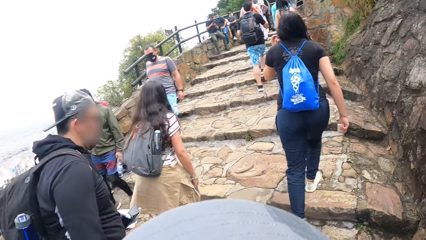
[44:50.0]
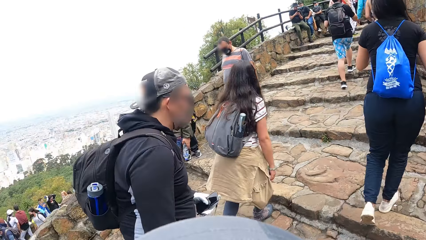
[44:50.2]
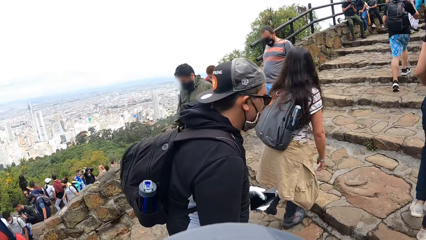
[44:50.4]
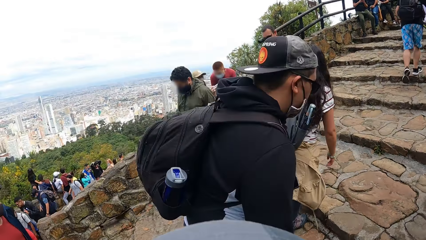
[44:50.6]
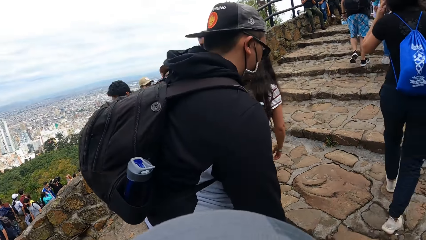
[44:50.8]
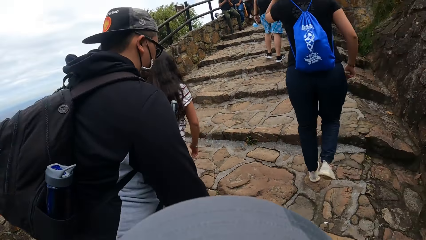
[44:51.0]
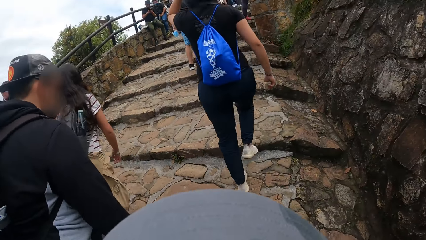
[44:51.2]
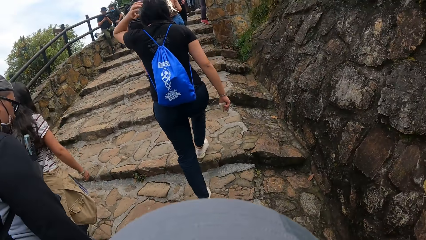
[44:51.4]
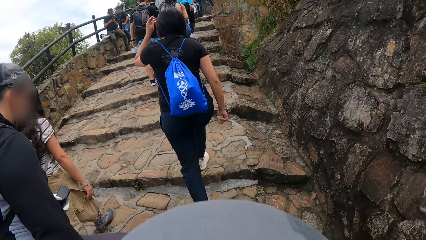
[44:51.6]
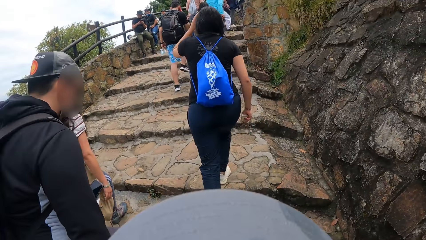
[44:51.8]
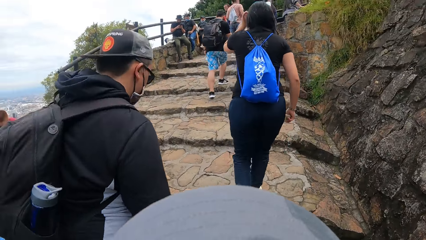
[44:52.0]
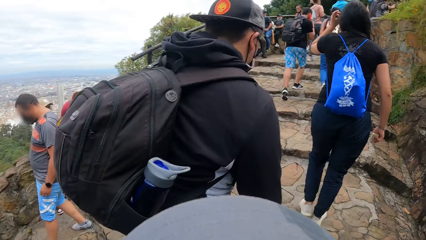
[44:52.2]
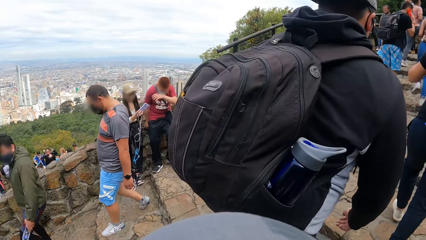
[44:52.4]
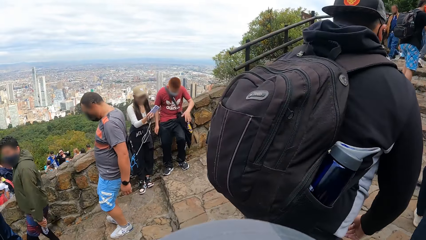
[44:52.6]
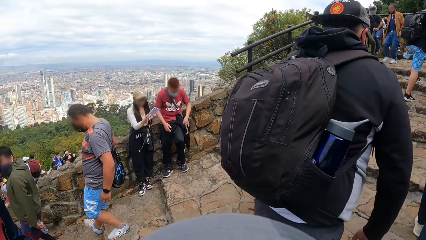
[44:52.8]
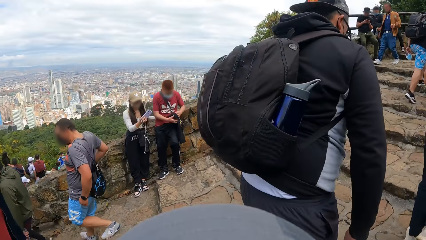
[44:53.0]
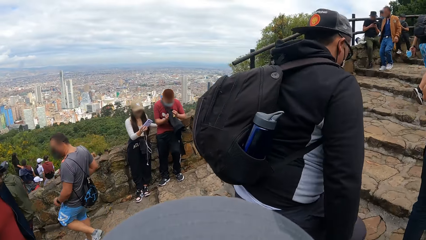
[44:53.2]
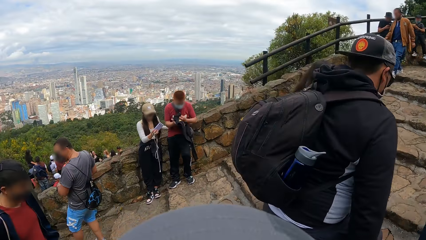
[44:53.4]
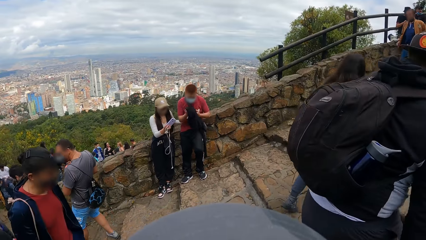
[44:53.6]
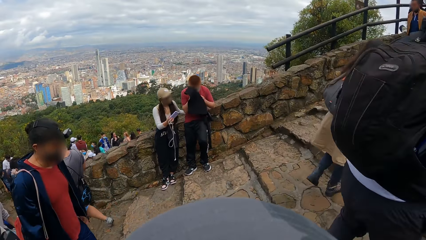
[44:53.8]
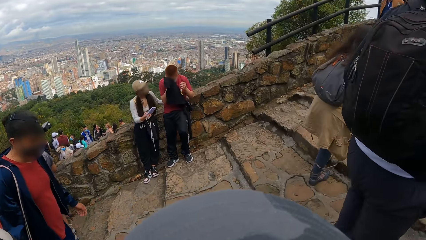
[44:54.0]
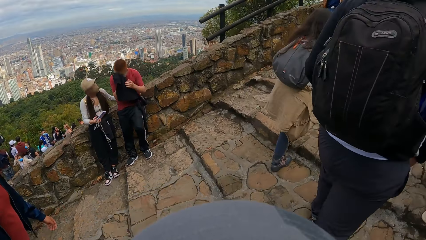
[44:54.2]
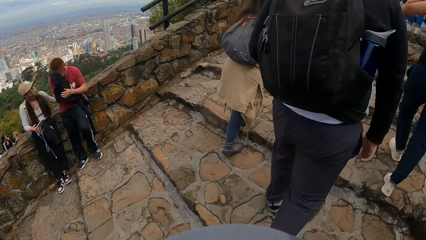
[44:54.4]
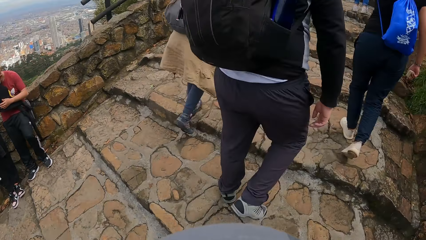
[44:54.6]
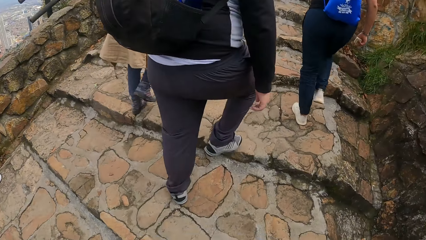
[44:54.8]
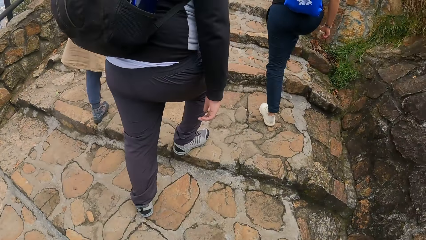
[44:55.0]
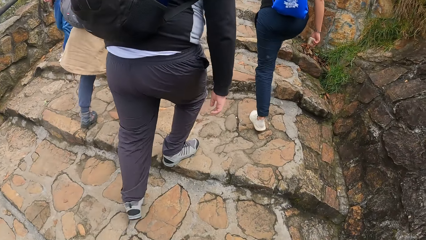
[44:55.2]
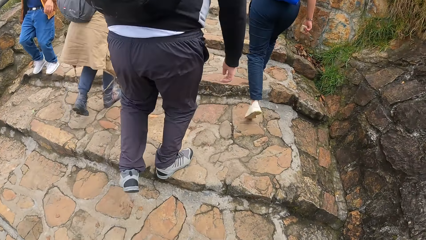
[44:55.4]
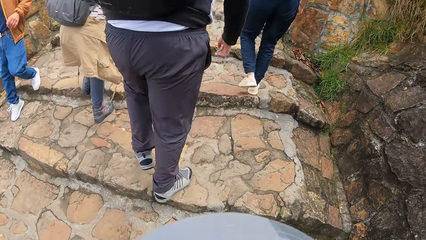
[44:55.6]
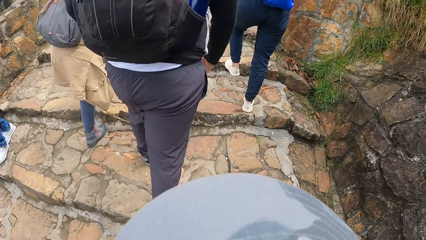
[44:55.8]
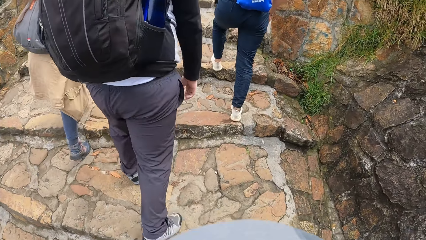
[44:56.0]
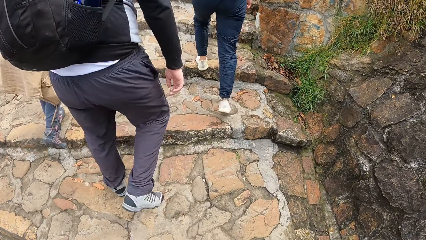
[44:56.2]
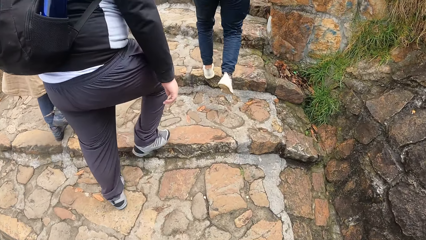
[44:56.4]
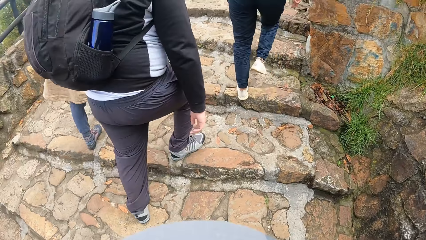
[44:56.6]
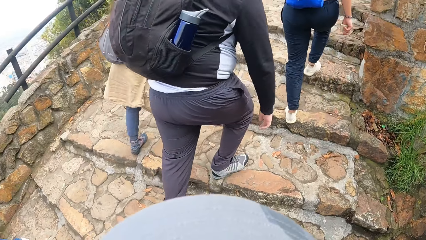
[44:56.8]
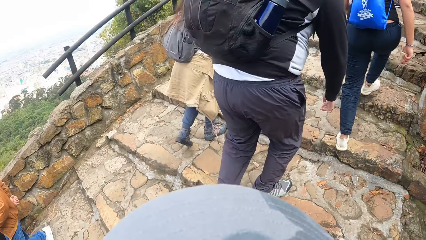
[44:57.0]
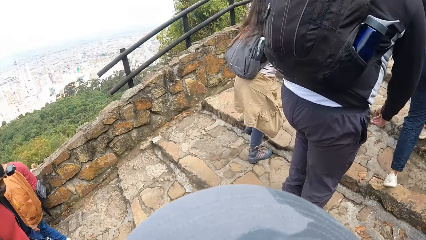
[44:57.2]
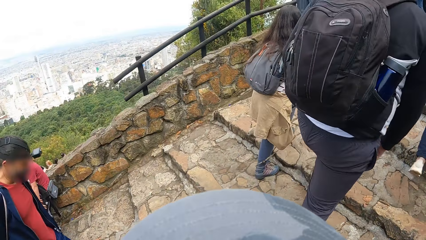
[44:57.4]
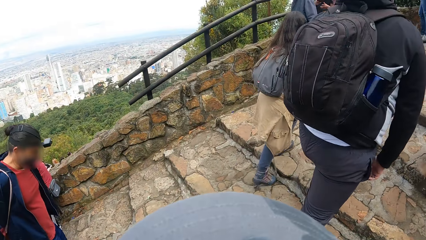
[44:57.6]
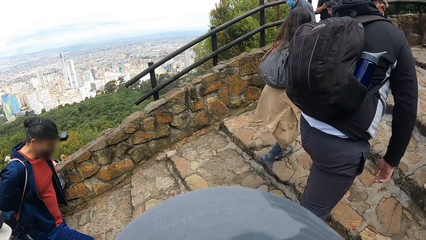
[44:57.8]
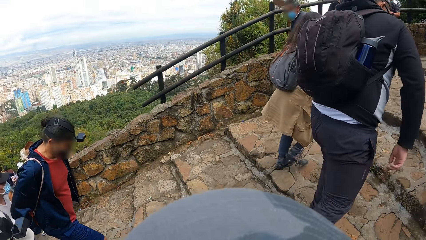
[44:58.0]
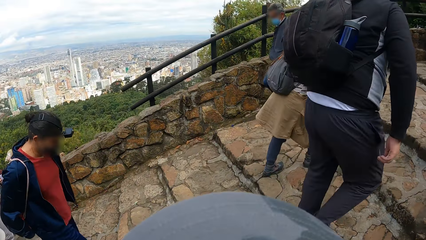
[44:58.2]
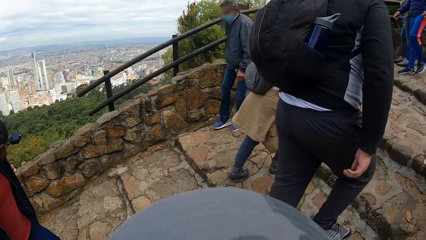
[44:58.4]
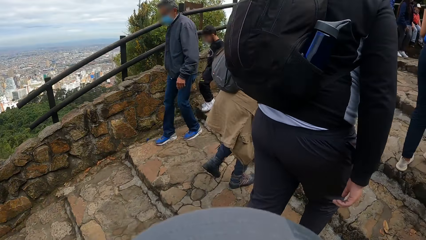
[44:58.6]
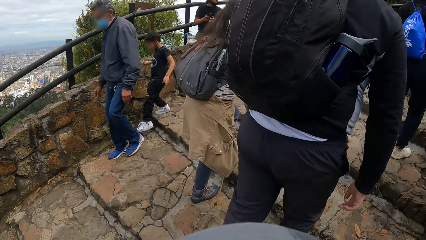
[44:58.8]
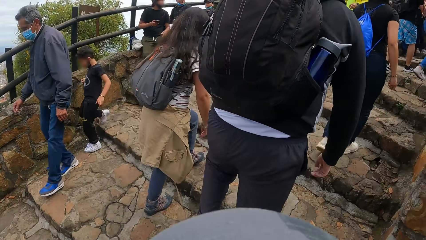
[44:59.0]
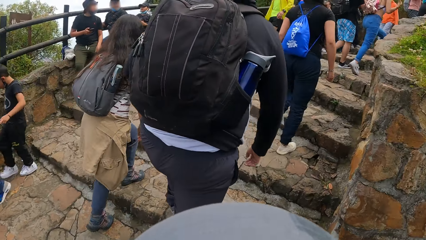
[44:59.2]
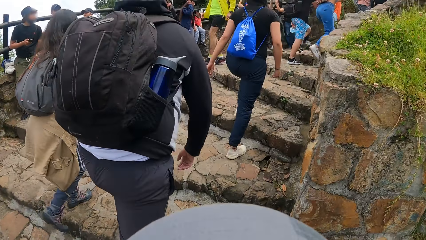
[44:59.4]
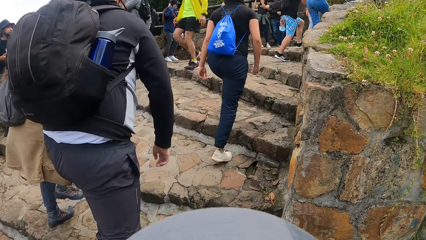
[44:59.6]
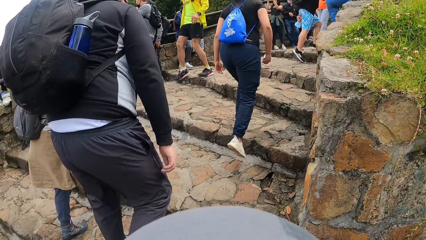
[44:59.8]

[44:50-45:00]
A man walks up the stairs.

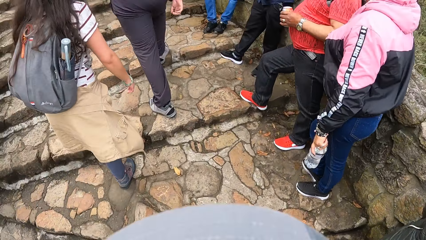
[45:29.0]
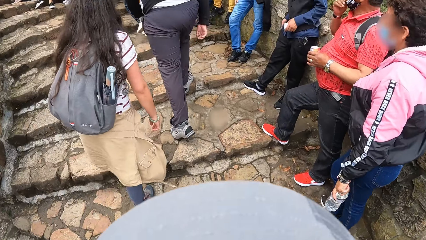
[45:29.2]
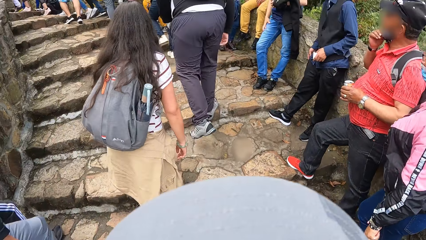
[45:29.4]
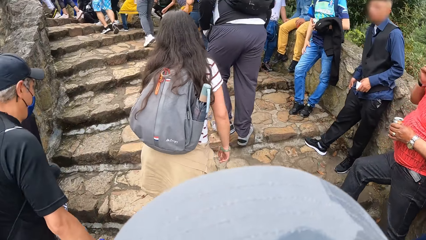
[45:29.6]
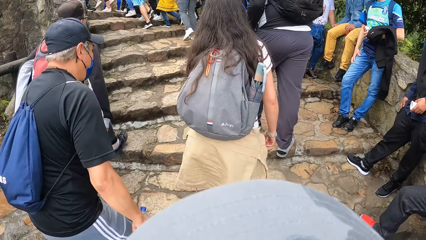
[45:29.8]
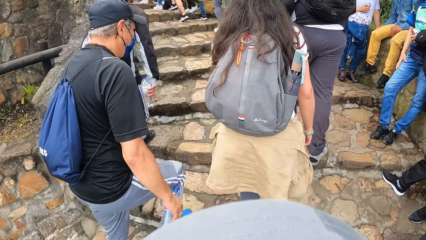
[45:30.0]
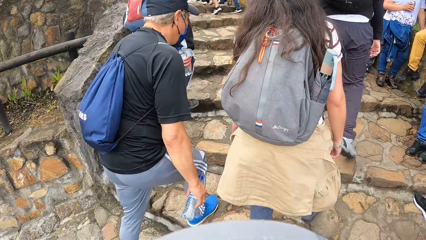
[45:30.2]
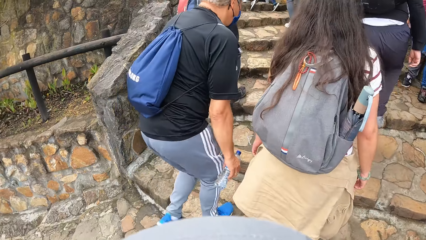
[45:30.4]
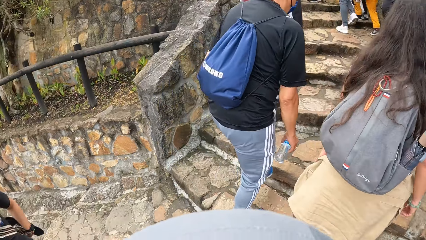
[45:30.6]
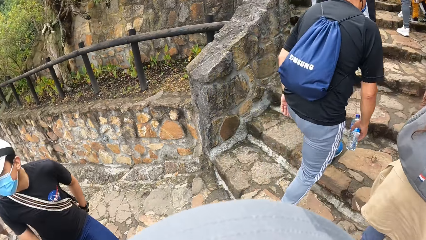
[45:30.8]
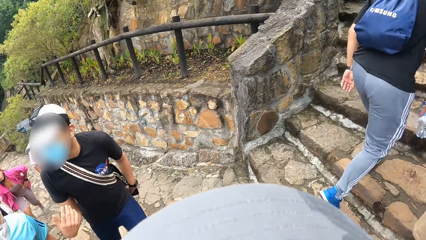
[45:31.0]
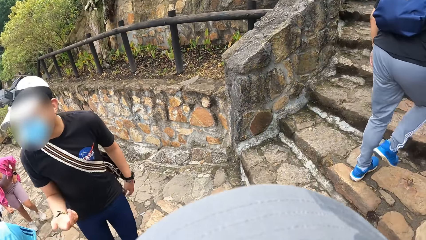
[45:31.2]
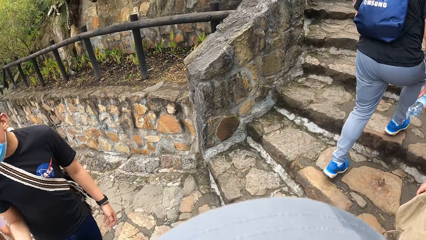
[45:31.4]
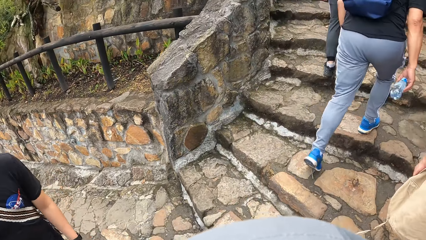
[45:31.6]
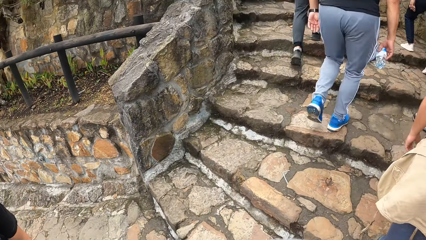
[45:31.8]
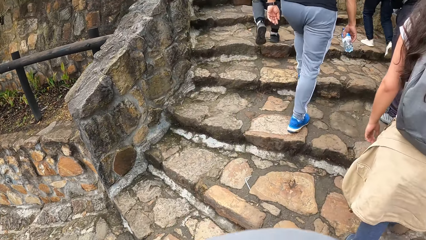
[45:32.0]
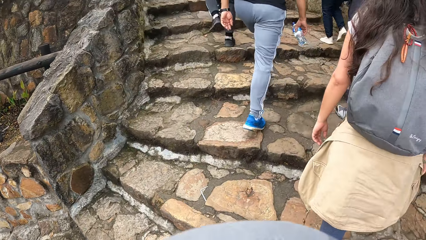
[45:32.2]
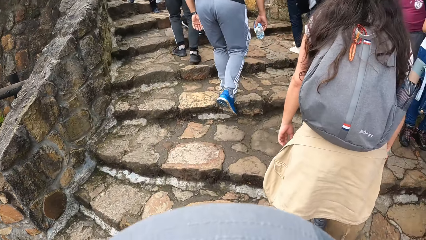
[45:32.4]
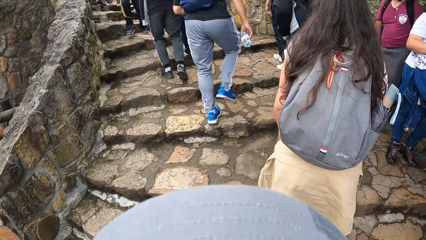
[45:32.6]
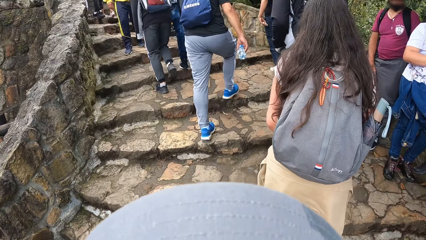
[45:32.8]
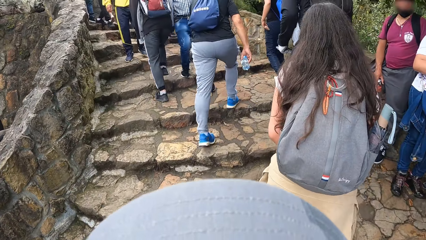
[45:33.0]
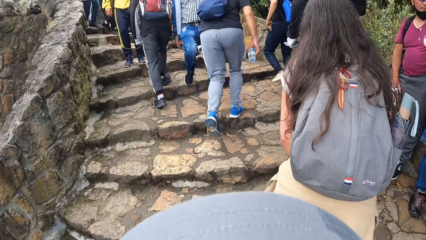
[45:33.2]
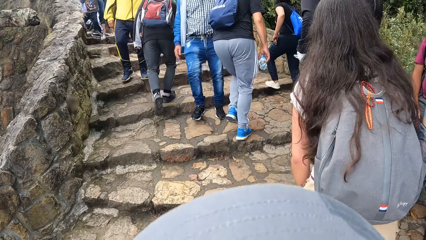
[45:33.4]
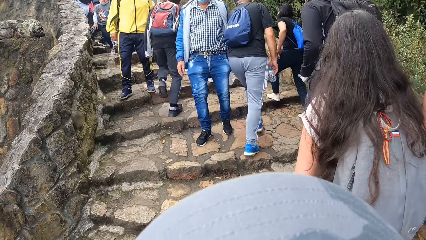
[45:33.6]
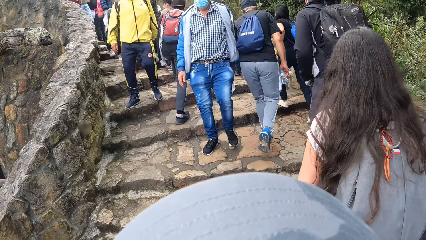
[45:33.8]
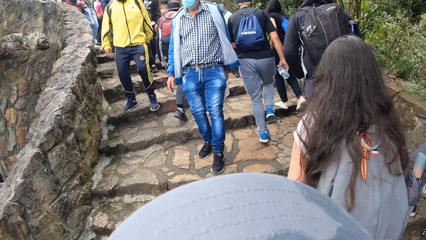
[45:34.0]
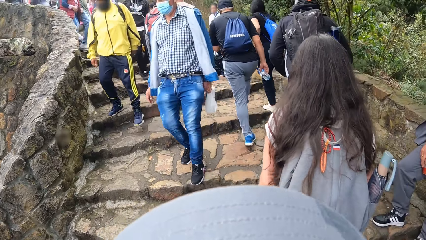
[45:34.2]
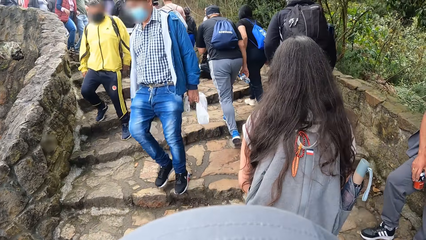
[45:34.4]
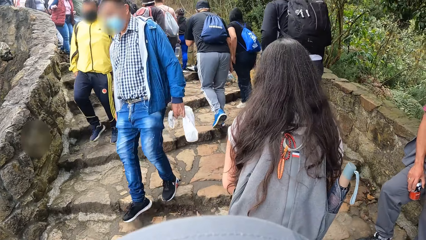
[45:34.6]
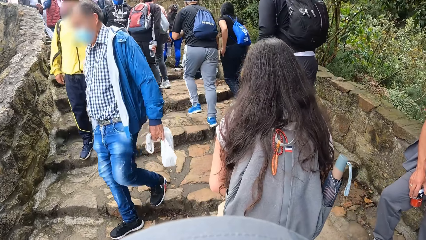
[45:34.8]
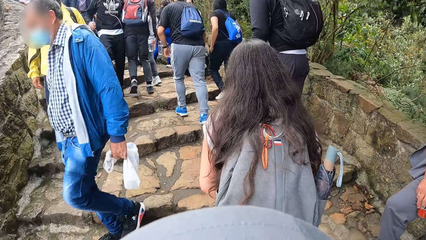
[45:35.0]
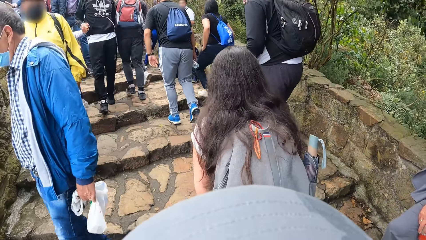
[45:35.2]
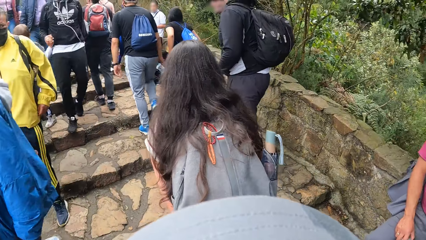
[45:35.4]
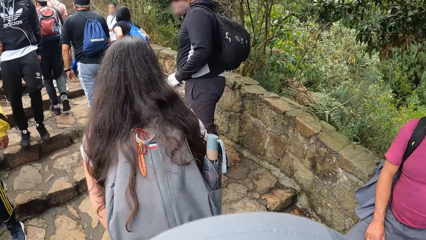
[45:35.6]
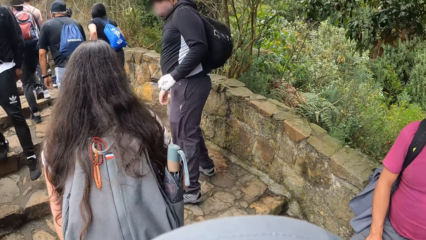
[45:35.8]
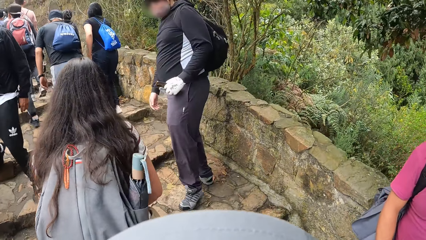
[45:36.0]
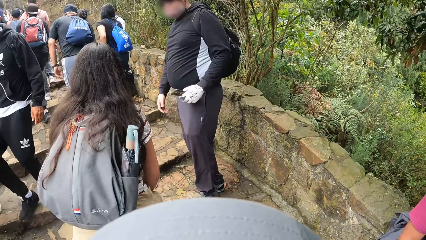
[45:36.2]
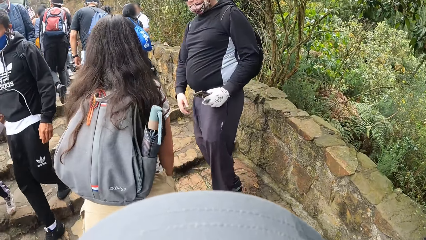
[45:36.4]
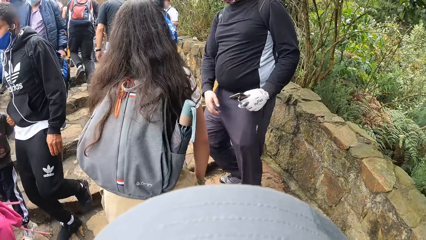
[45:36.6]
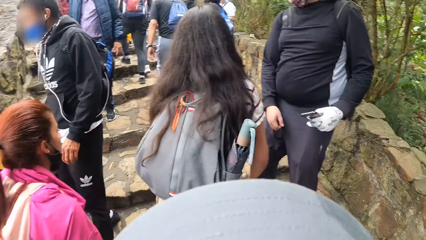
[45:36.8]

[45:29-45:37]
A man converses with another man. The camera wearer looks at a man.
